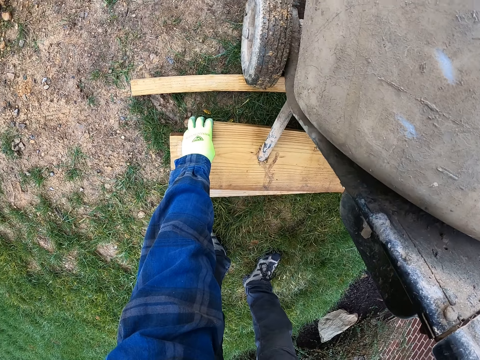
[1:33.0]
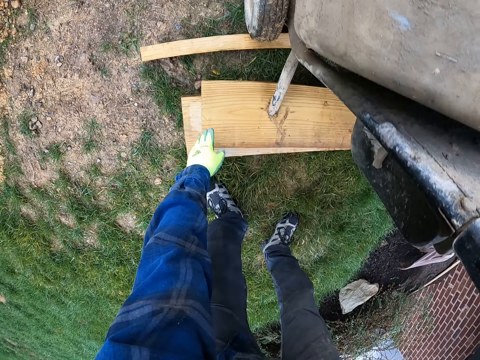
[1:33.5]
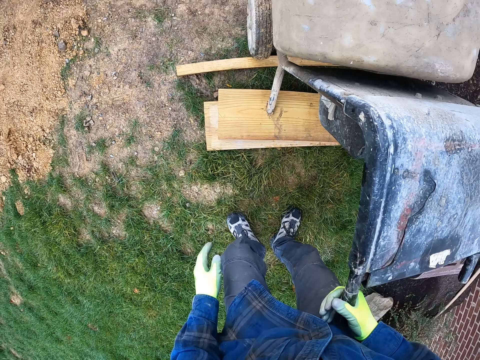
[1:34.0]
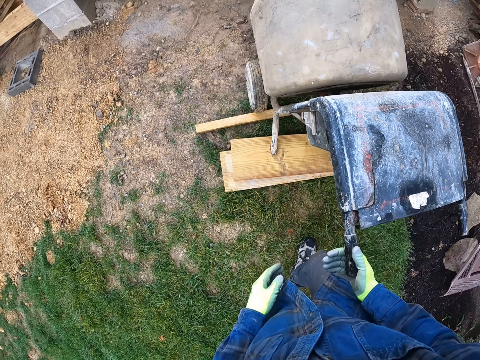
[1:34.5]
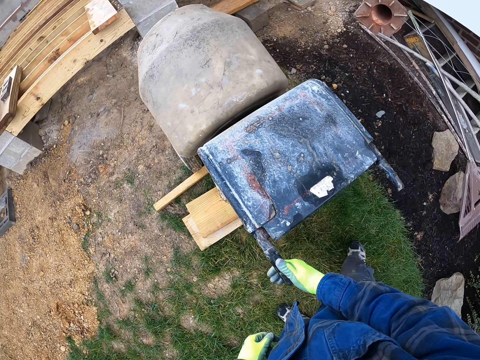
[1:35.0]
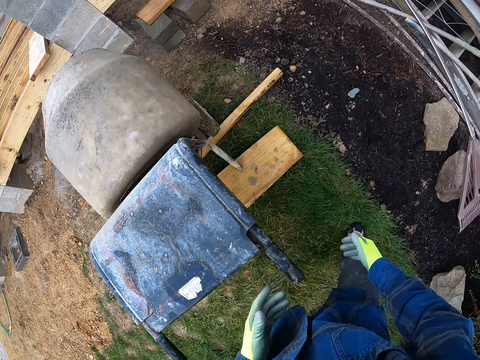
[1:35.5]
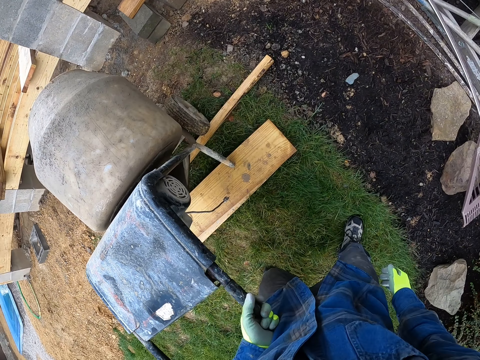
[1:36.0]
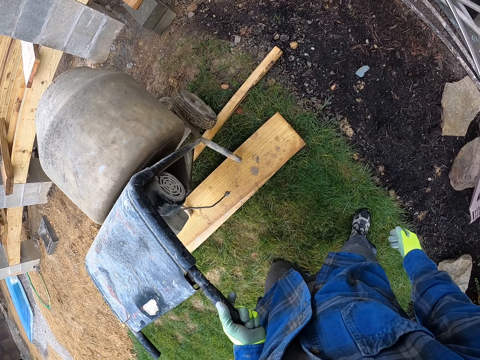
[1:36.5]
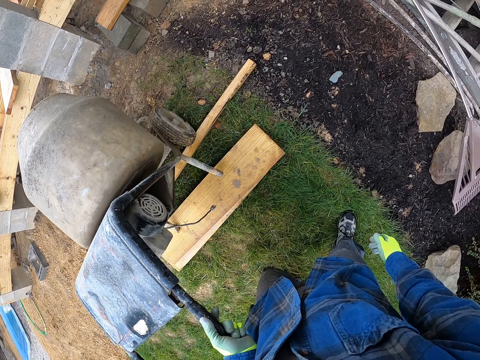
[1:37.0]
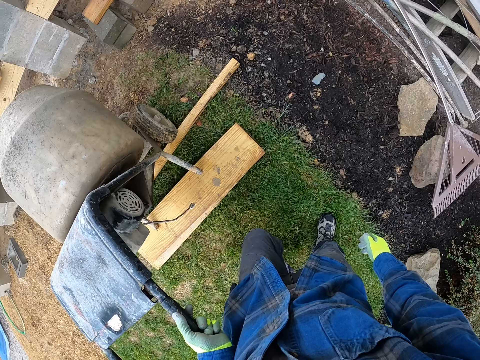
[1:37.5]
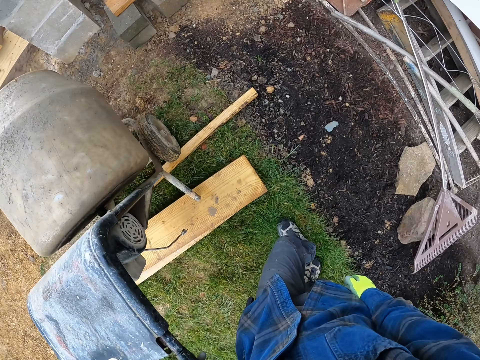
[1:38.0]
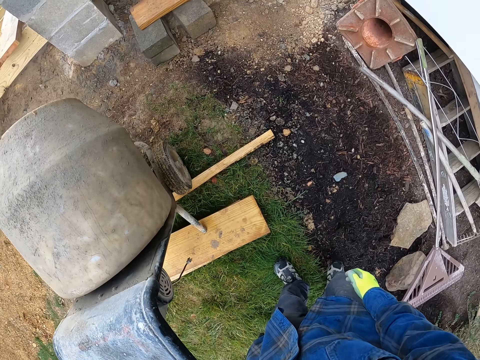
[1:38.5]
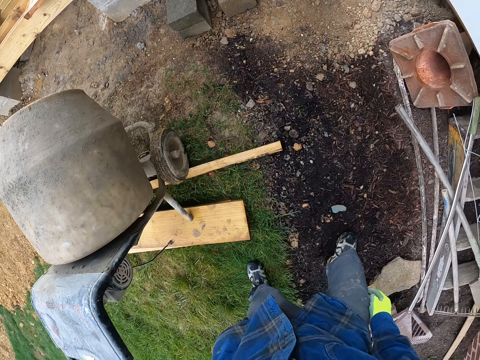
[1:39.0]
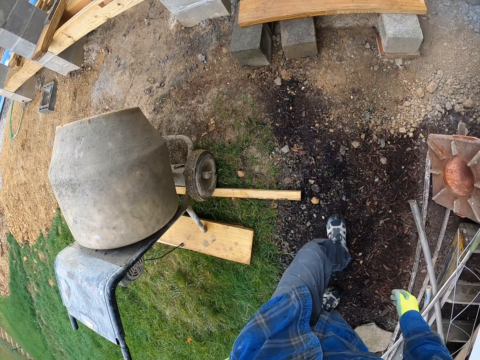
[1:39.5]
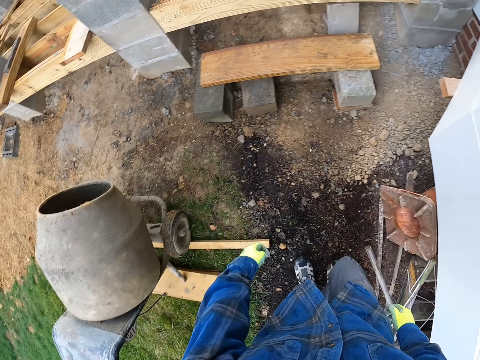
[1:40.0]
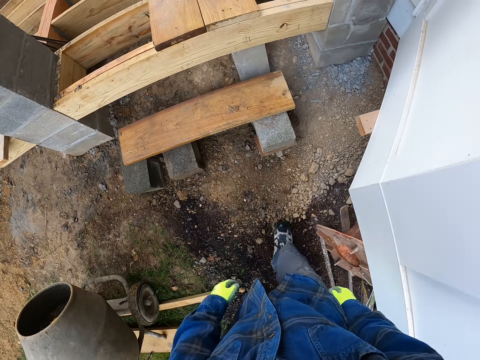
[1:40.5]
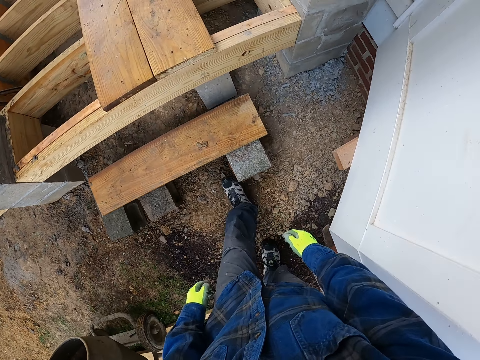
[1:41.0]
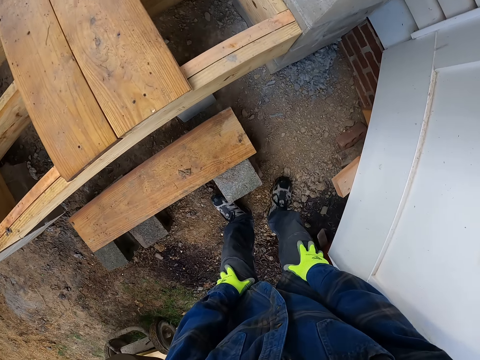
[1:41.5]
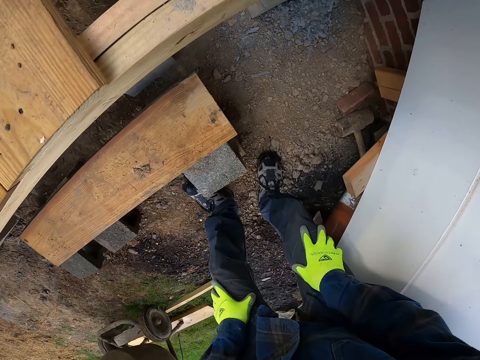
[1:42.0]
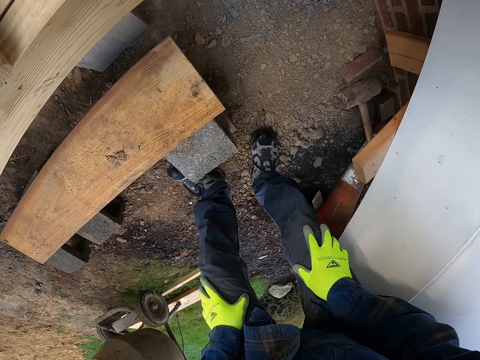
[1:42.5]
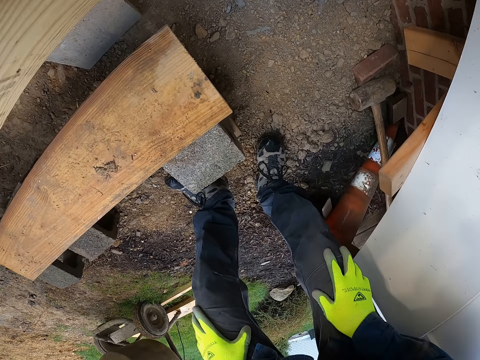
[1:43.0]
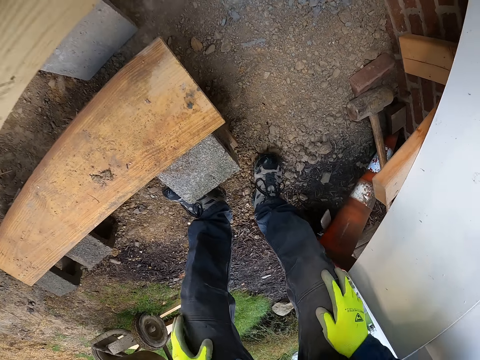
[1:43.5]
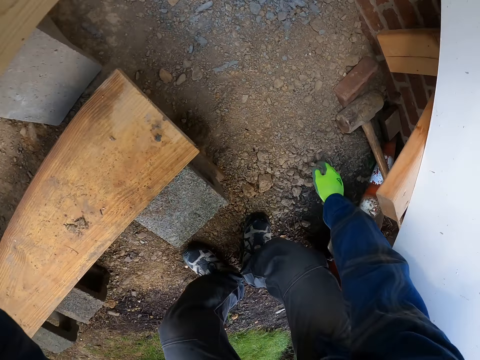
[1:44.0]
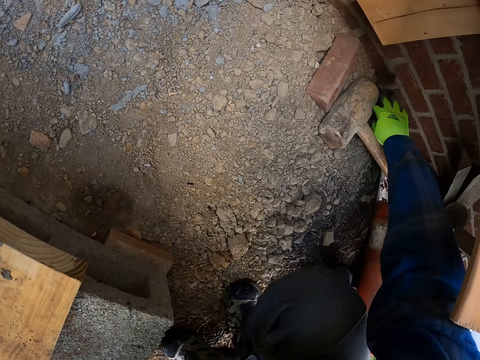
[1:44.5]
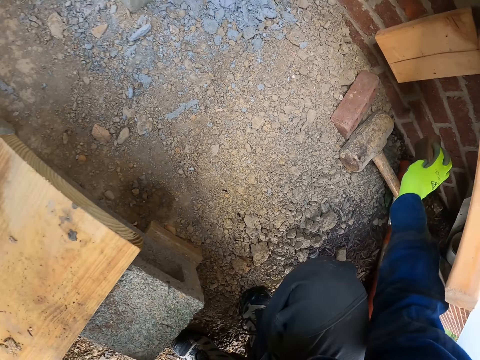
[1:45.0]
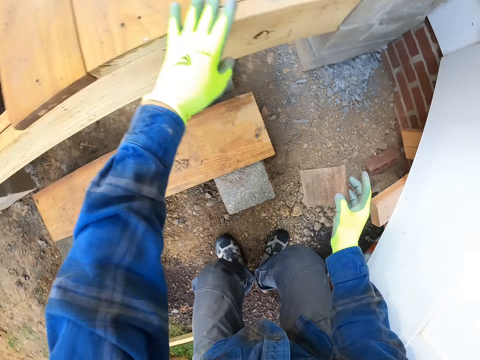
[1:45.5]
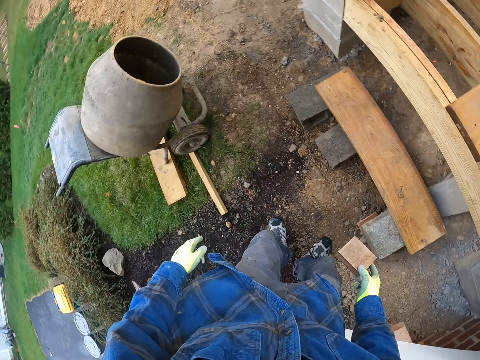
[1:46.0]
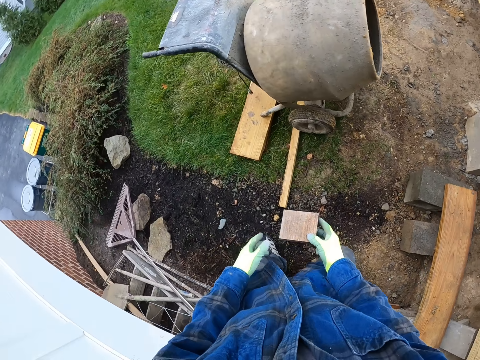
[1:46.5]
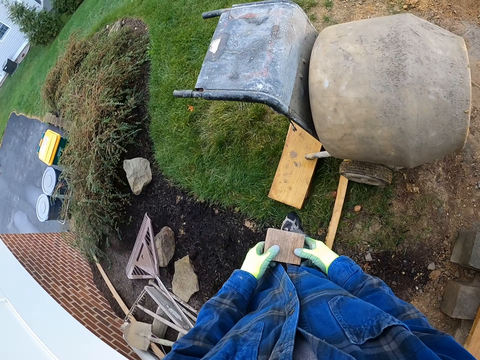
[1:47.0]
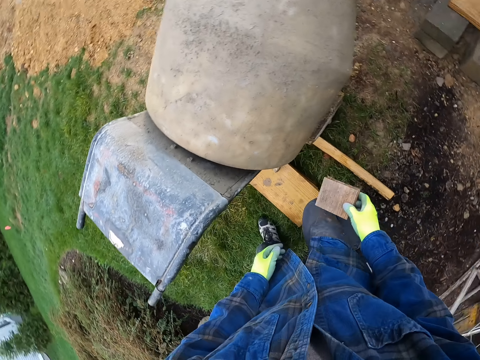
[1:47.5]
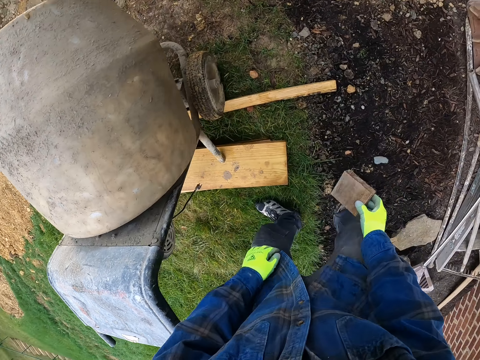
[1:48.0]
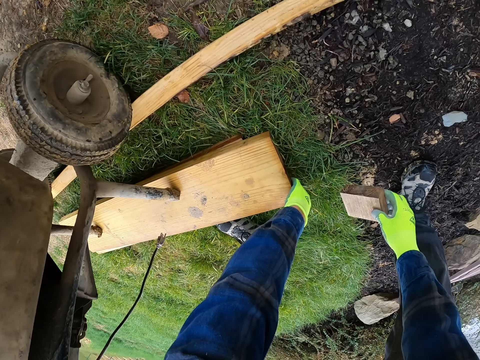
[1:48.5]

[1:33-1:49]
The camera wearer adjusts the concrete mixer with his hands on the pieces of wood. He walks around the concrete mixer. He bends over. He picks up a small piece of wood on the floor. He walks towards the concrete mixer. He moves the small piece of wood in his hands.

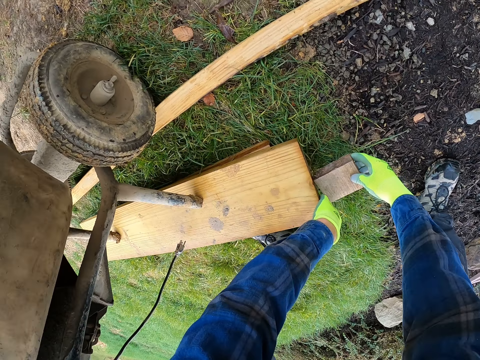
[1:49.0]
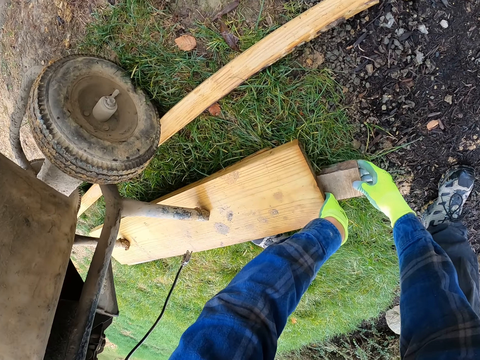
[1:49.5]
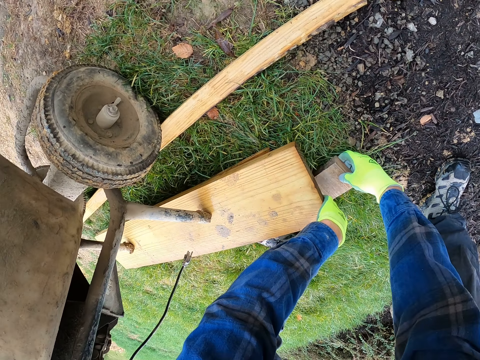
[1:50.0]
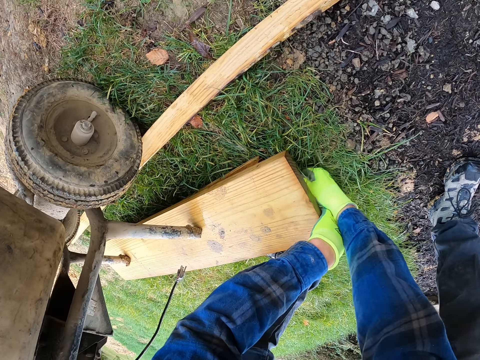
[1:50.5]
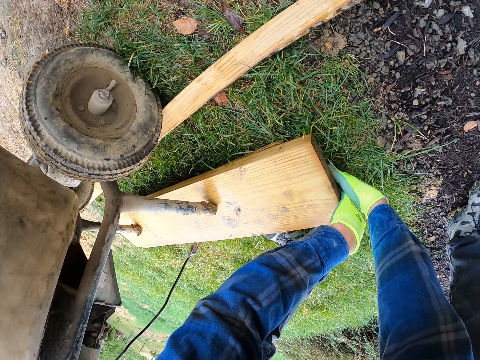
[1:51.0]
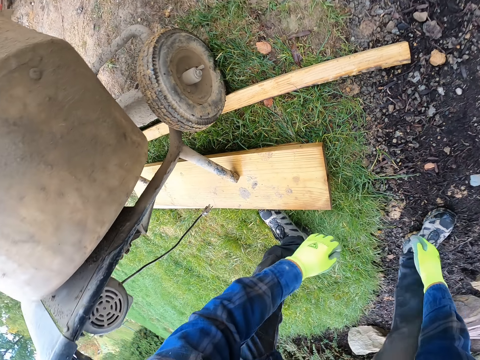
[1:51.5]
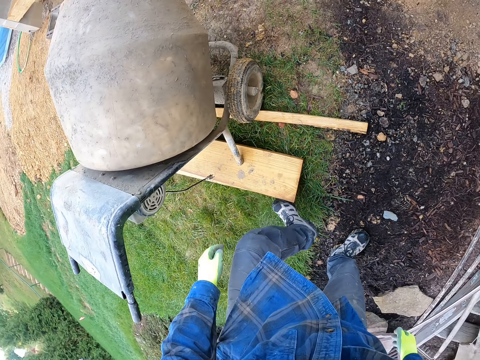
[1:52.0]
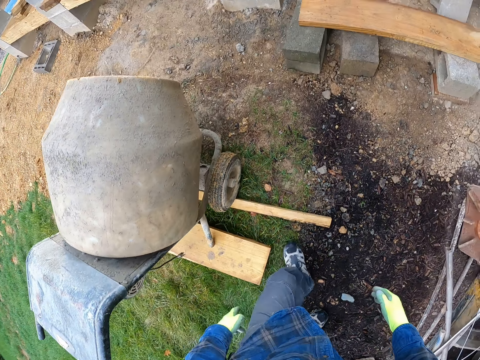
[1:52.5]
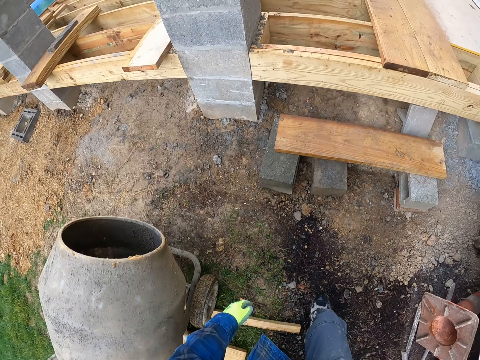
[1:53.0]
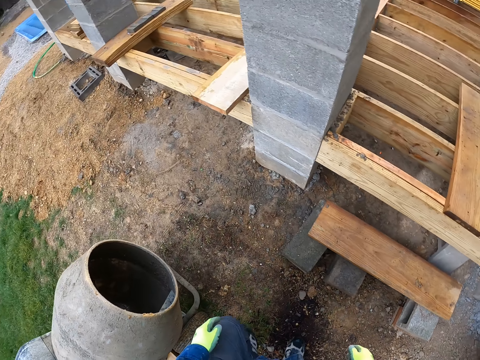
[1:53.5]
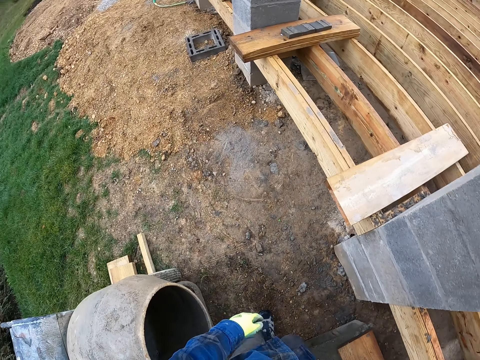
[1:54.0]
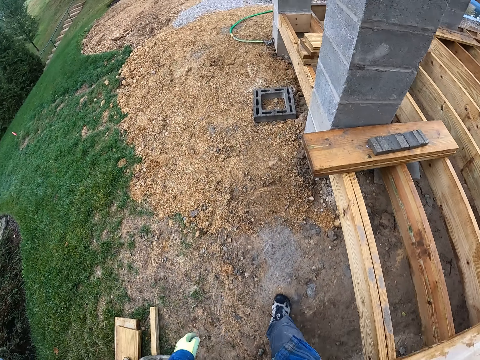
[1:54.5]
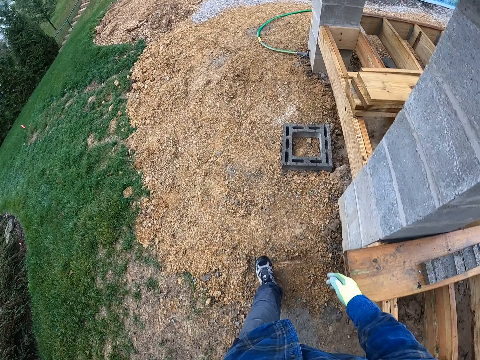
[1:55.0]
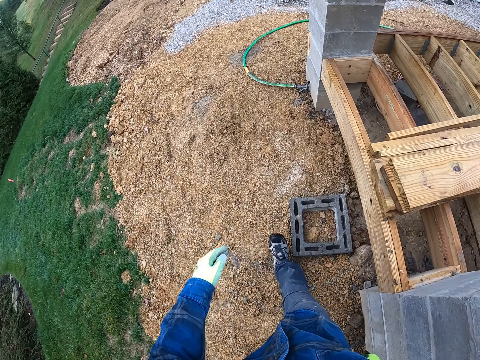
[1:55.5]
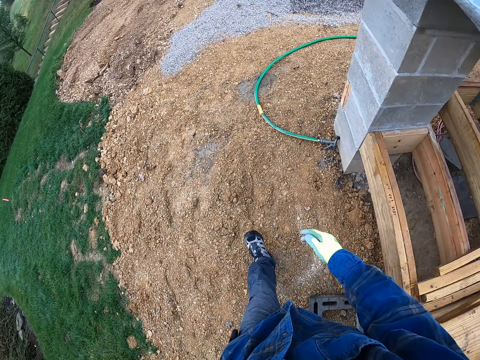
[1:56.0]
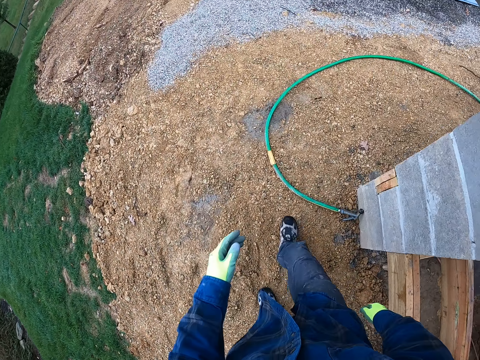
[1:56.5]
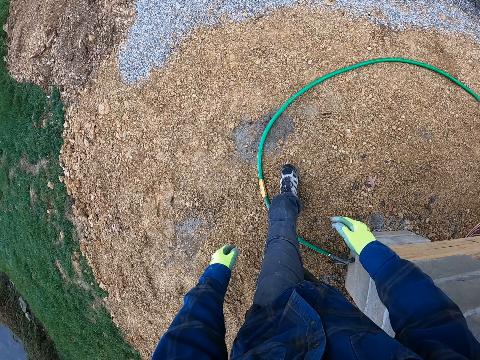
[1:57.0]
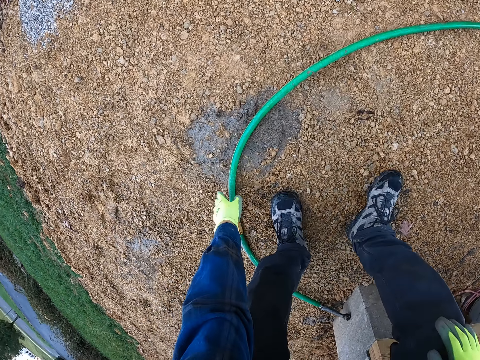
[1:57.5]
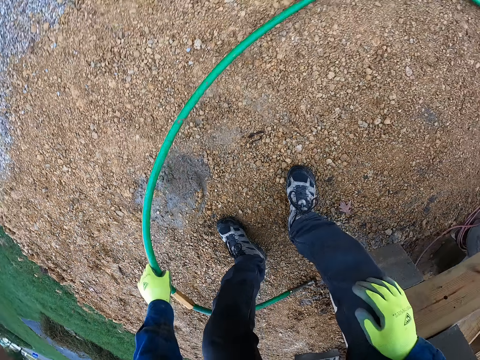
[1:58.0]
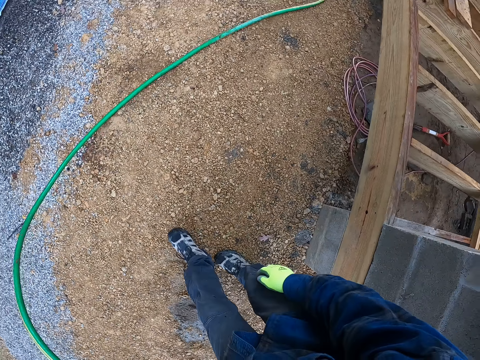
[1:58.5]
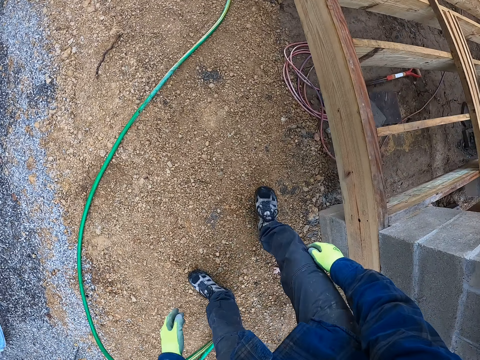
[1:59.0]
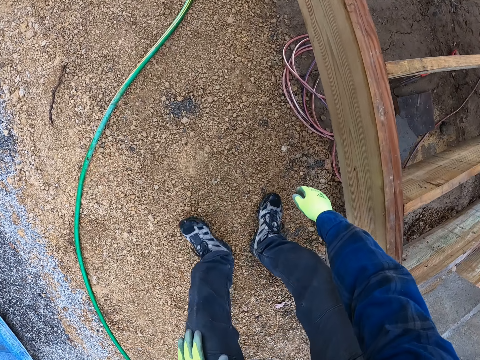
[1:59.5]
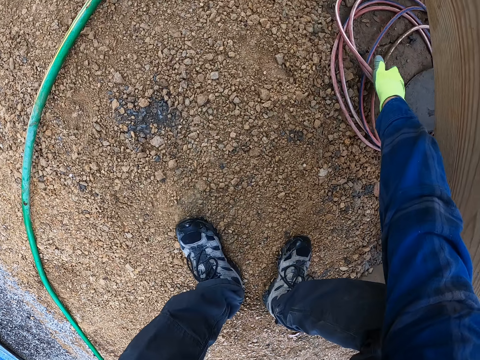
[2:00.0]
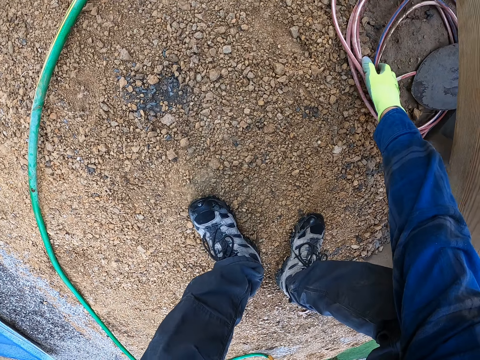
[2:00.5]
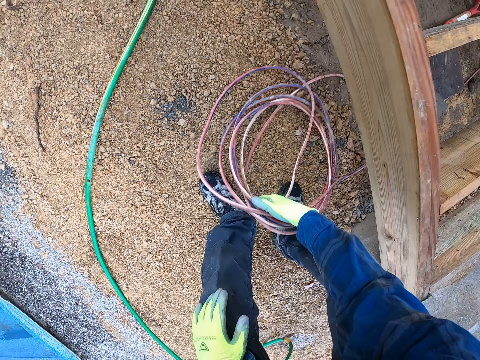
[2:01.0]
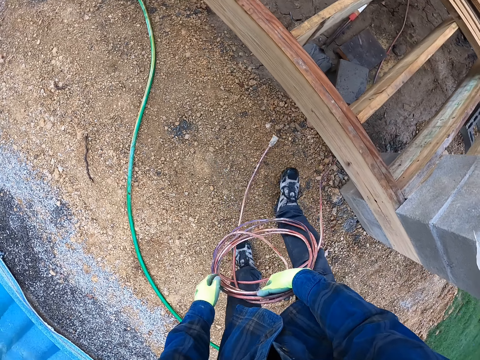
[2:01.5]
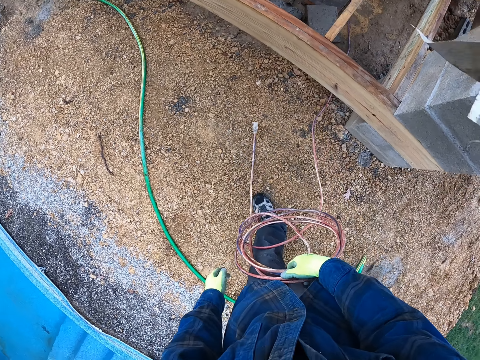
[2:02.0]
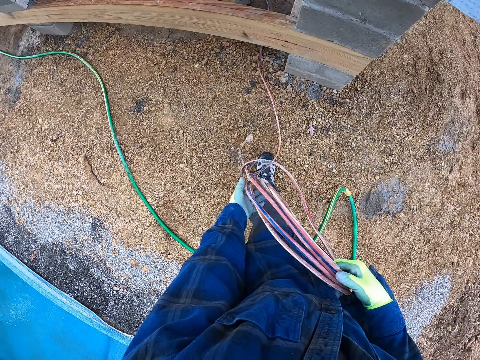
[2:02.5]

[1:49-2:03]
The camera wearer adjusts the pieces of wood under the concrete mixer with his right hand. He places the small piece of wood in his right hand under the other pieces of wood. He walks around the construction site. He moves to a side of a building. He picks up a hose on the floor. He drops the hose on the floor. He picks up a wire under the wood frame on the floor.
